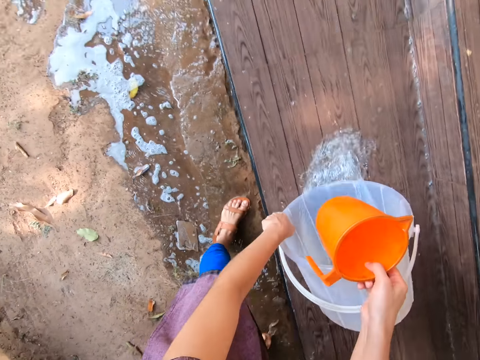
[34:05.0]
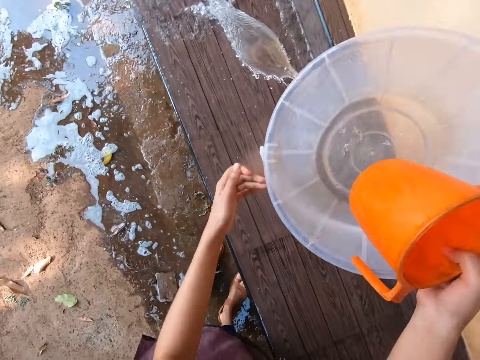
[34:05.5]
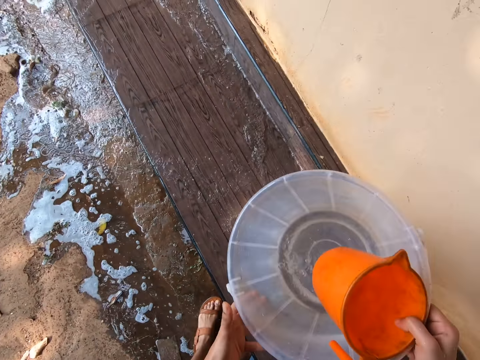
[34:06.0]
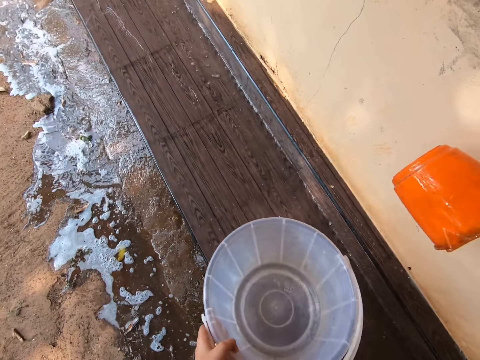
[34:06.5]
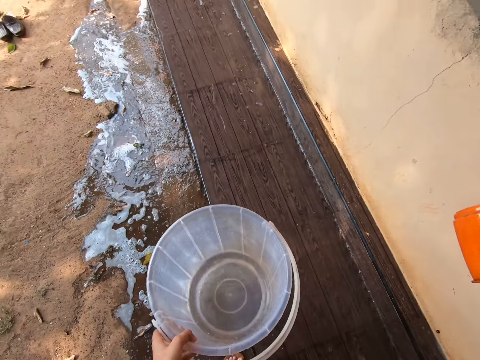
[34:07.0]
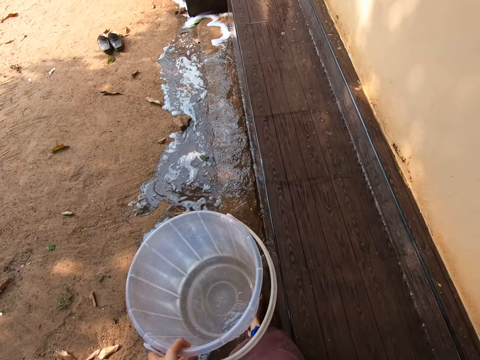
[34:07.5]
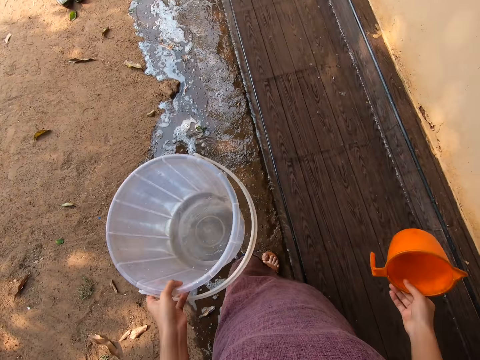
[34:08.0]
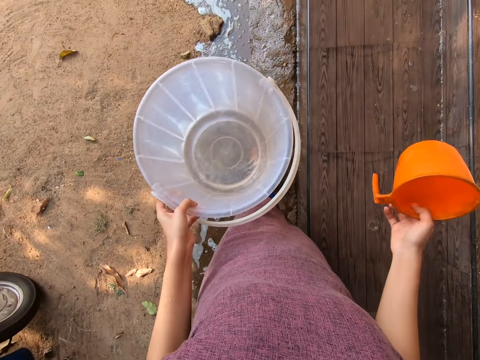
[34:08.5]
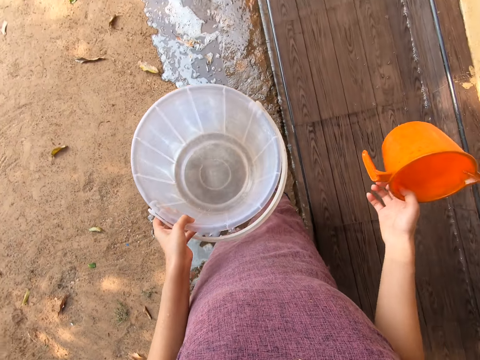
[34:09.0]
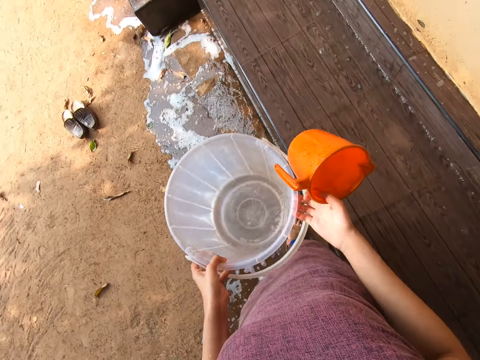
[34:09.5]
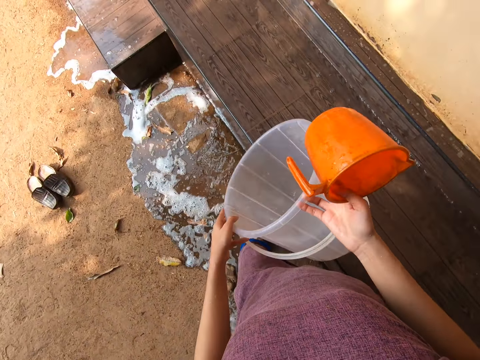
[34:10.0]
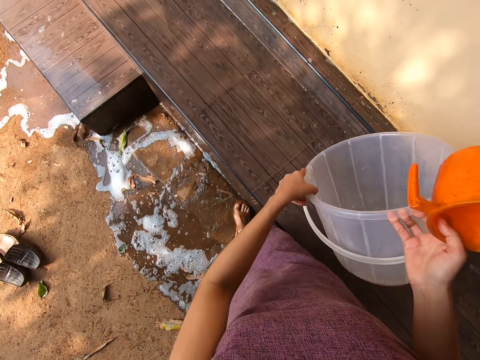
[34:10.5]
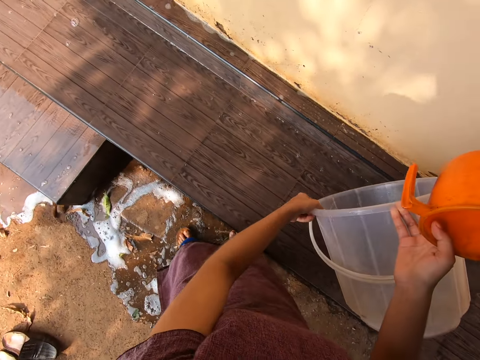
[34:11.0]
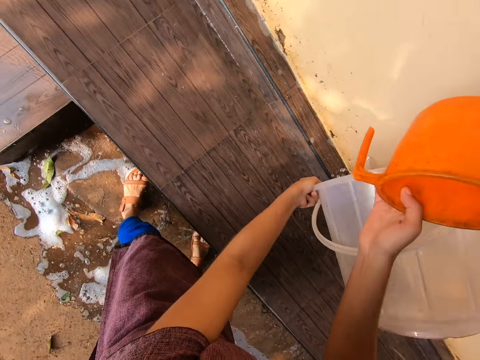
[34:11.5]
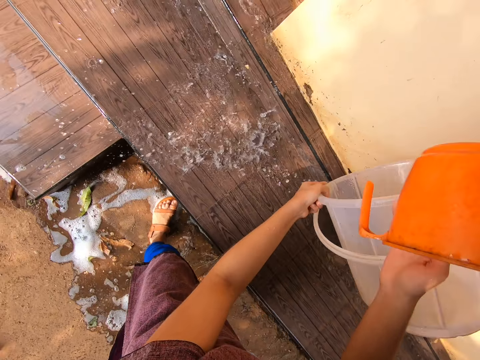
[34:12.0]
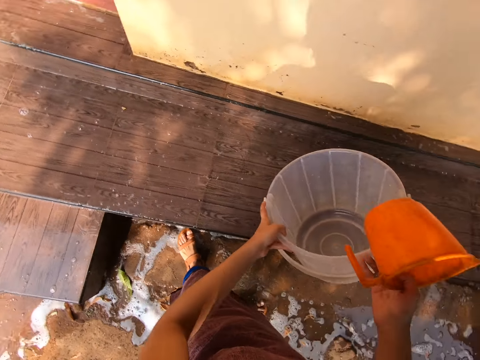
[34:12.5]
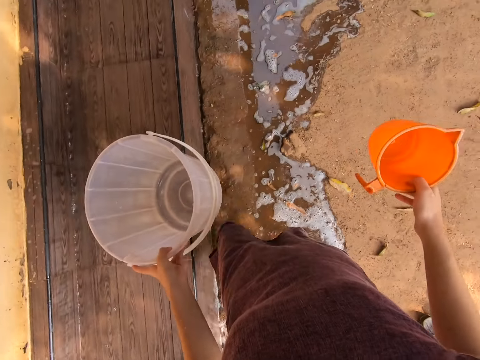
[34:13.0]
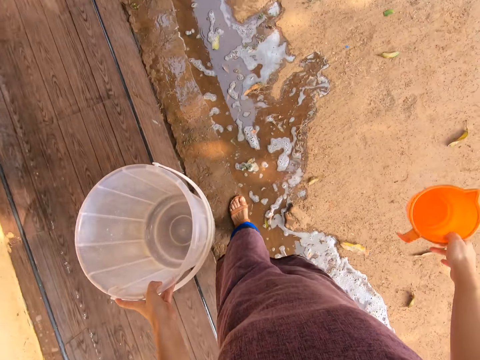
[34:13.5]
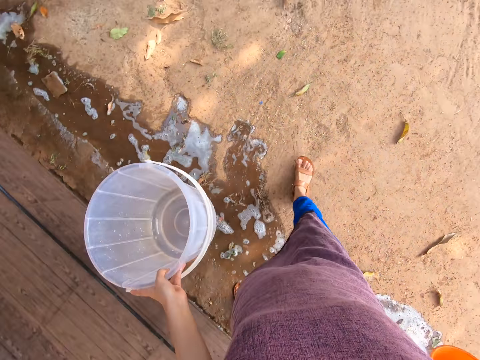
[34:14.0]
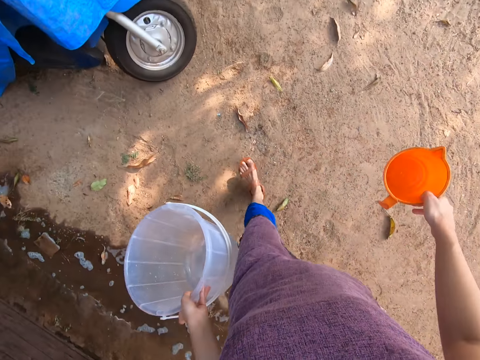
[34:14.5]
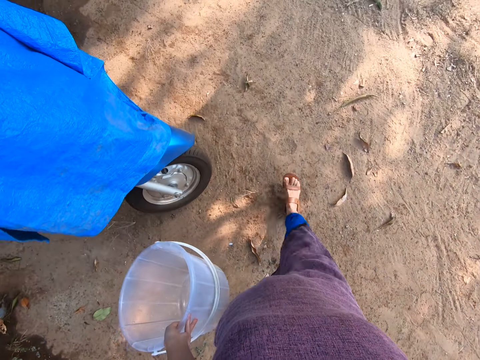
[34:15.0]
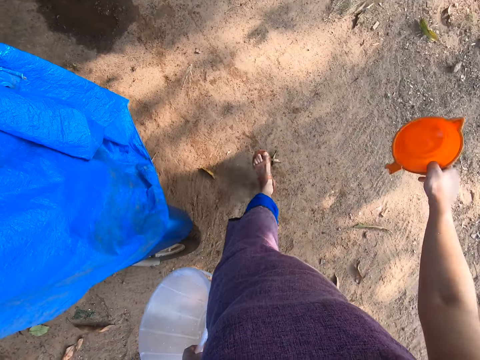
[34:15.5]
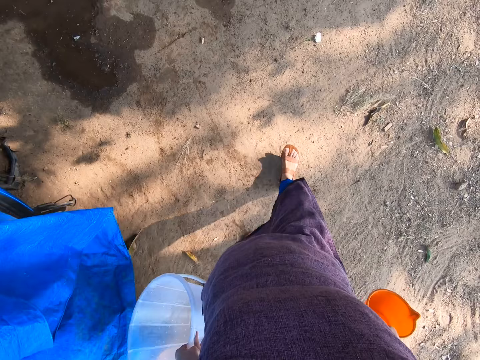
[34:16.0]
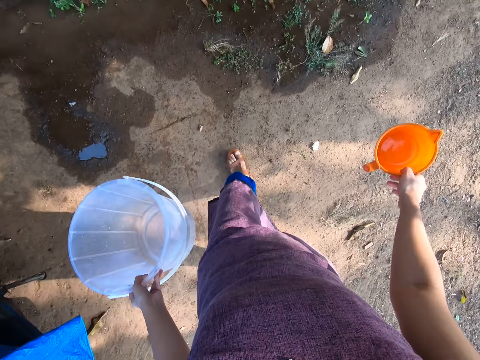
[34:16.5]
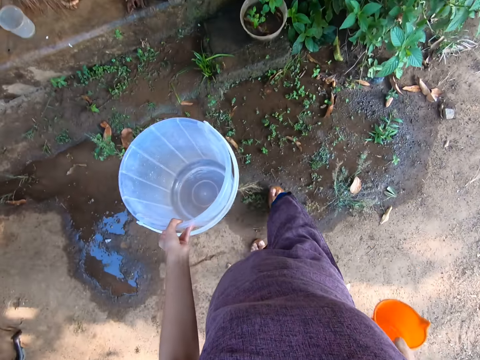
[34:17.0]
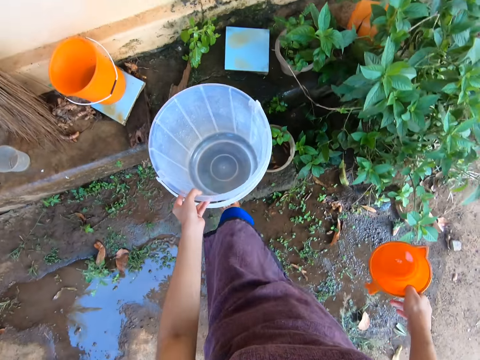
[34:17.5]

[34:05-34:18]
The camera wearer holds the bucket with her left hand. She lifts the empty jug with her right hand. She walks around with the bucket on her left hand and the empty jug on her right hand. She holds the bucket with both hands. She pours the remaining water on the bench with the bucket in both hands. She holds the bucket with her left hand. She walks around with the empty bucket on her left hand and the empty jug on her right hand.

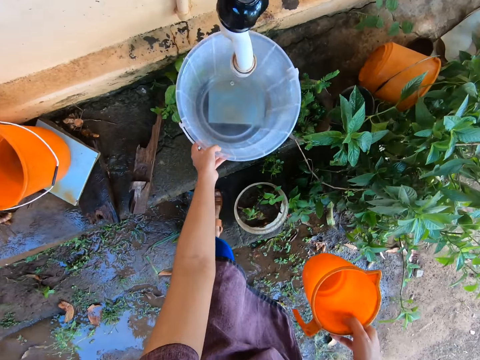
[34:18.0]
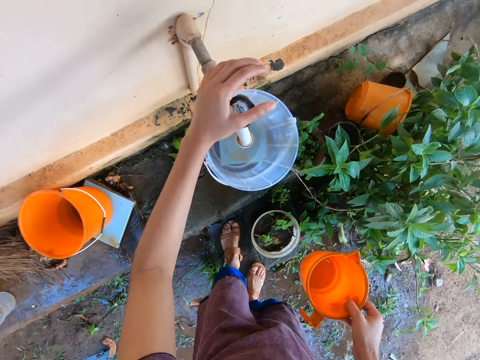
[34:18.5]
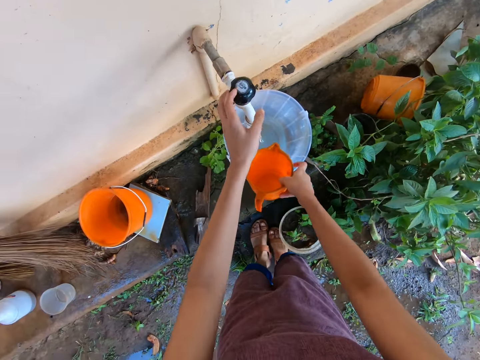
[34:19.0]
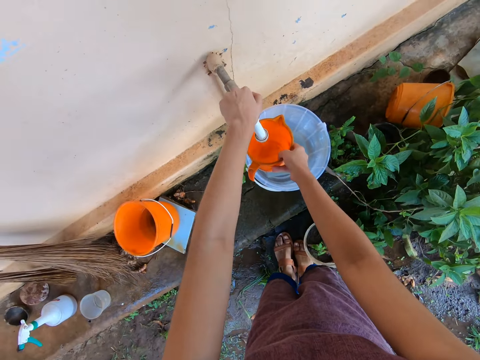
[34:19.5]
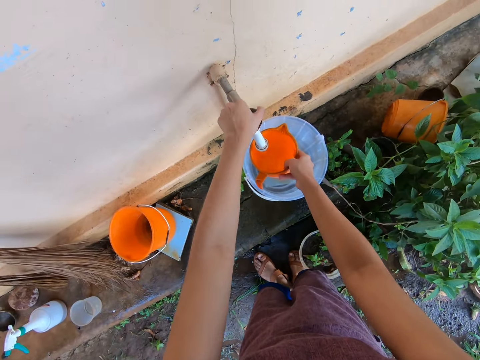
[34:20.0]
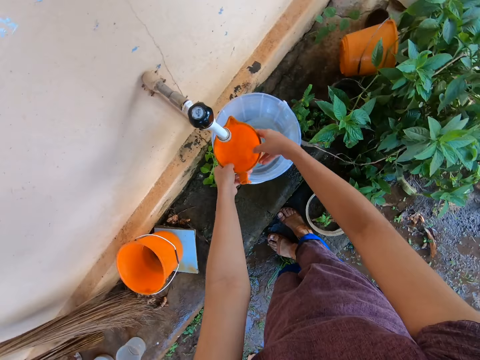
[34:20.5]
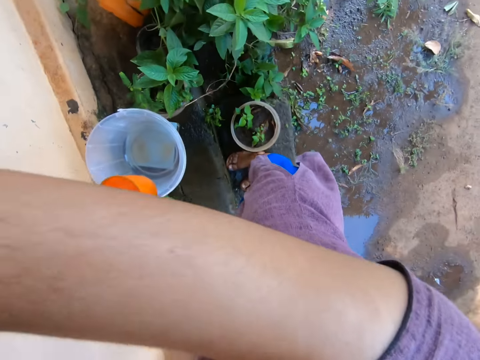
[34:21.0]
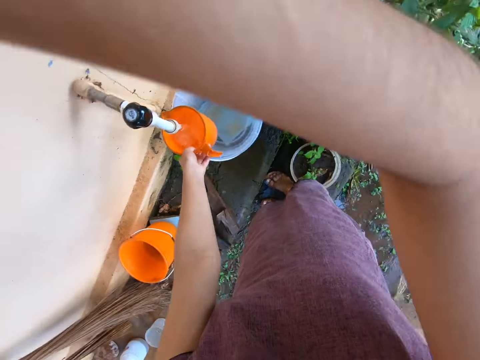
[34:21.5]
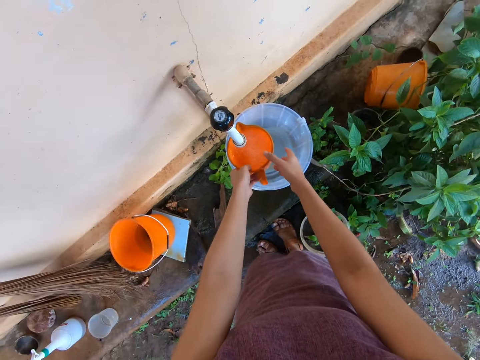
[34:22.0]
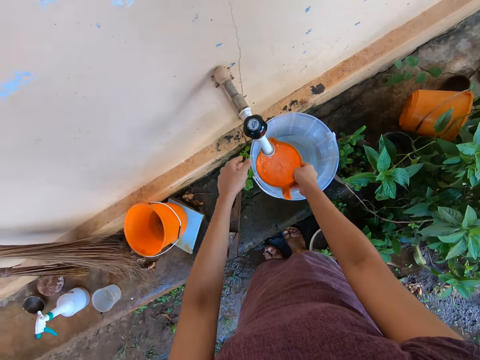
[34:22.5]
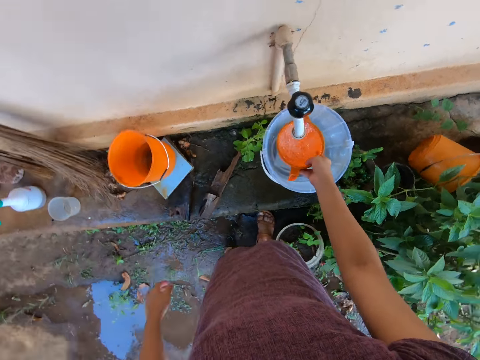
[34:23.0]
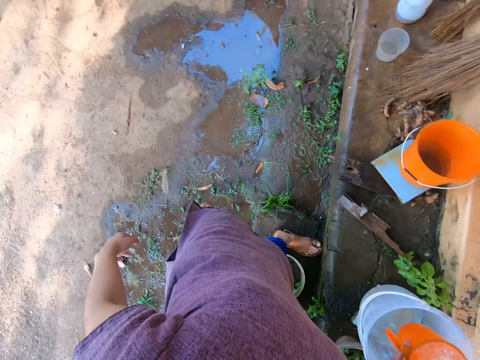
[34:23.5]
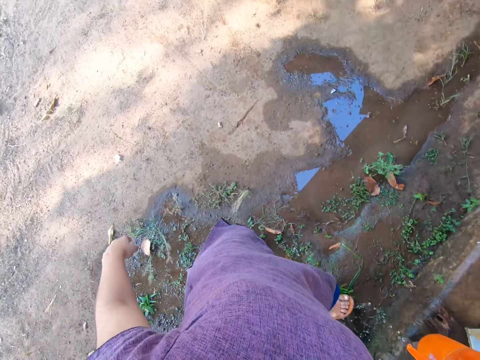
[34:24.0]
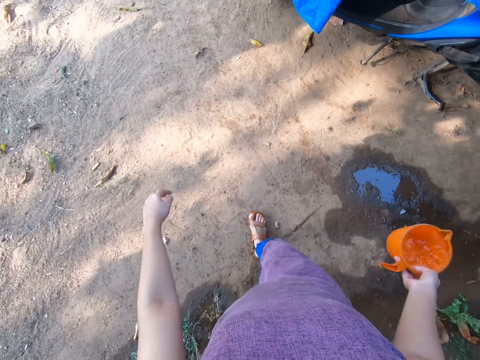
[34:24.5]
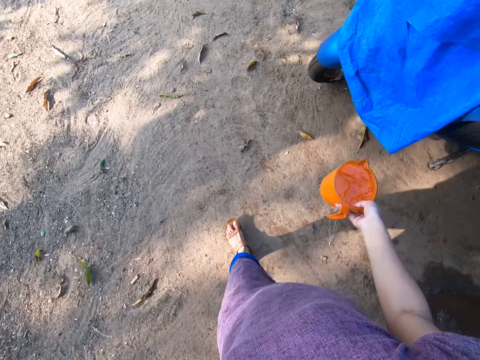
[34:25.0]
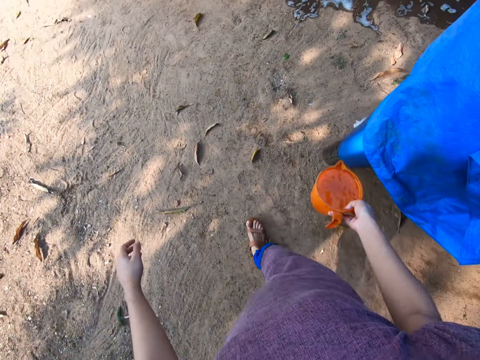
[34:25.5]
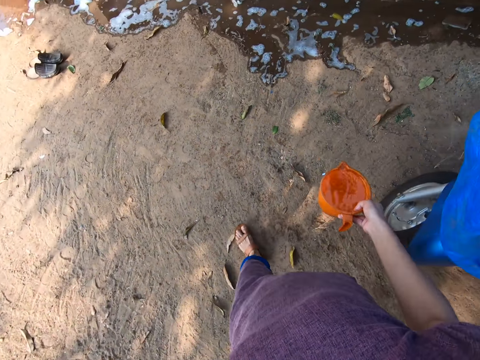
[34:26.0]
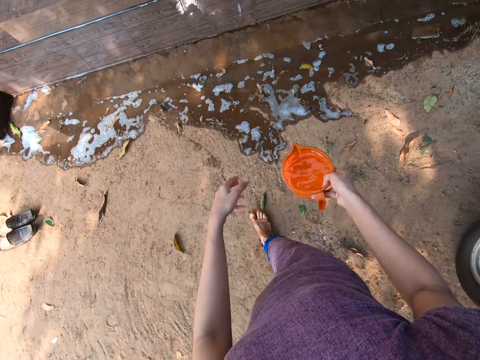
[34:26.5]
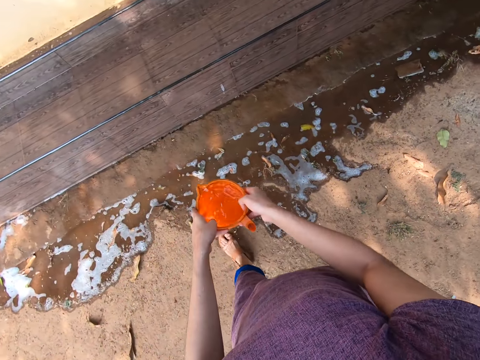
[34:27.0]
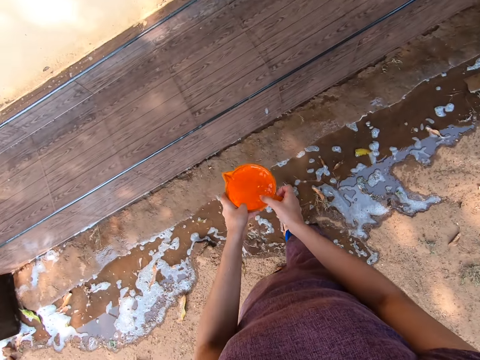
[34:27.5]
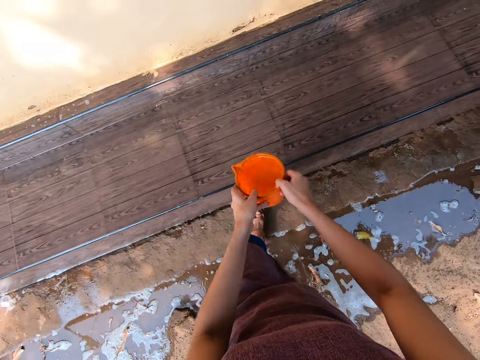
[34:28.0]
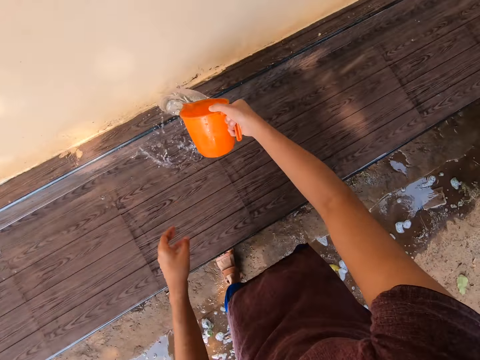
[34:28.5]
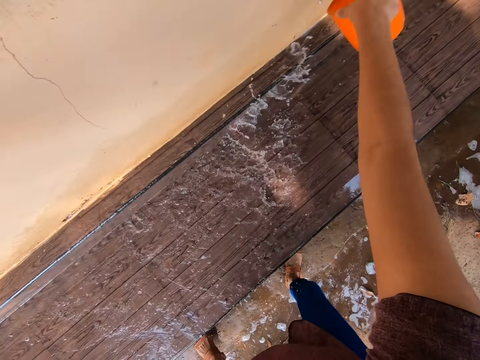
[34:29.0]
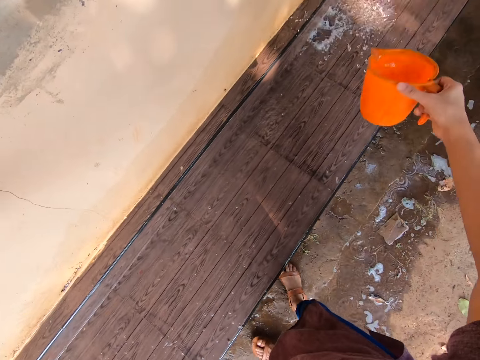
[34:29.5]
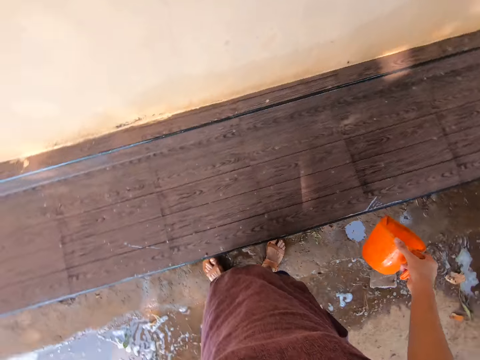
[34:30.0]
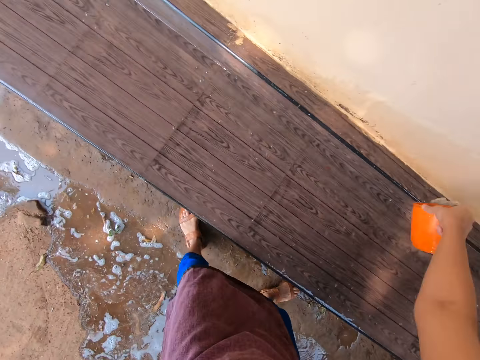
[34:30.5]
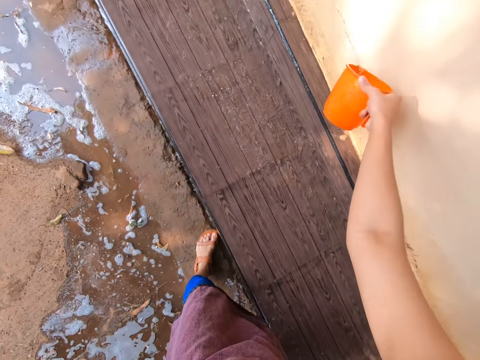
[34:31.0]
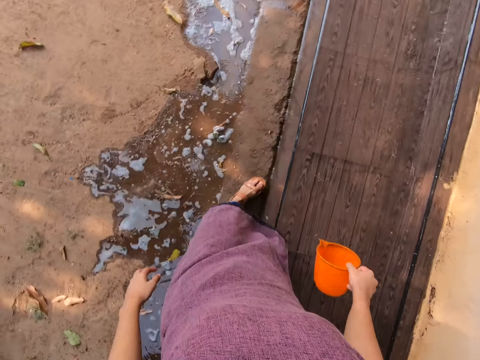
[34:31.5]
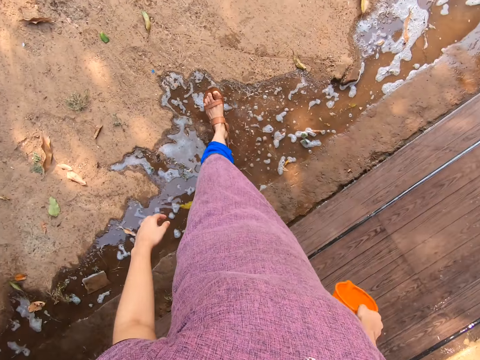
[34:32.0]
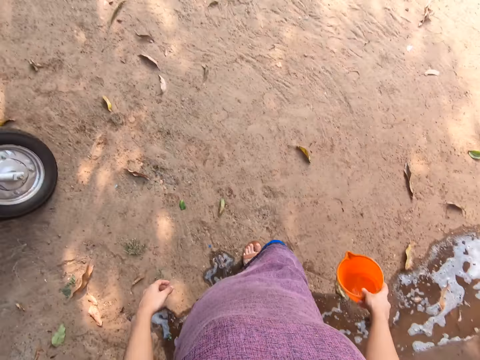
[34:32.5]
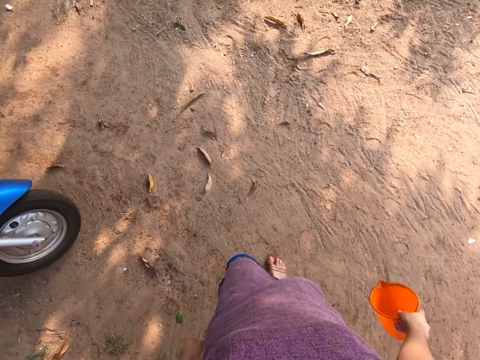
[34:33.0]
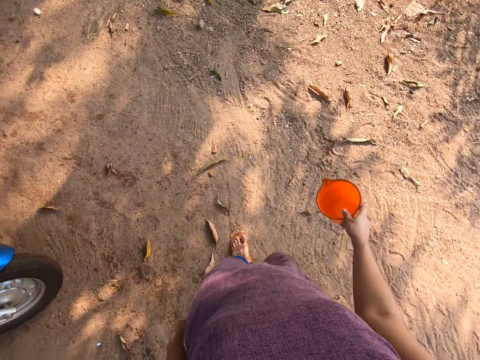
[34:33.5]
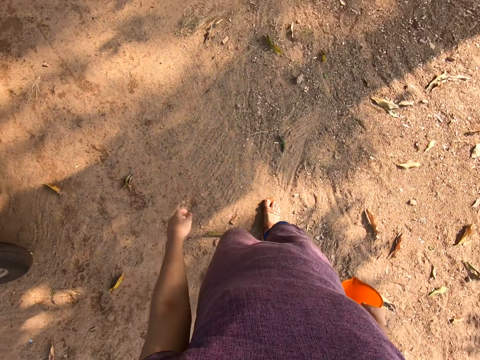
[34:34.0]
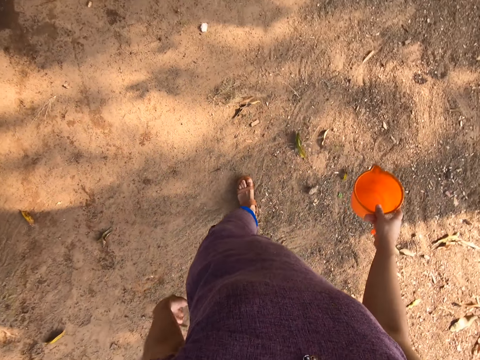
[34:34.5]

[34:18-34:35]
The camera wearer places the empty bucket on the tap with her left hand. She opens the tap with her left hand. She places the cup or jug under the tap with her right hand. She fetches some water from the tap with the jug on her right hand. She passes the cup from her right hand to her left hand. She holds the jug with her left hand. She lifts her right hand. She passes the cup from her left hand to her right hand. She holds the jug with her right hand. She walks around with the jug of water on her right hand. She holds the jug of water with both hands. She pours water on the bench with the cup in her right hand. She walks around with the empty jug in her right hand.
